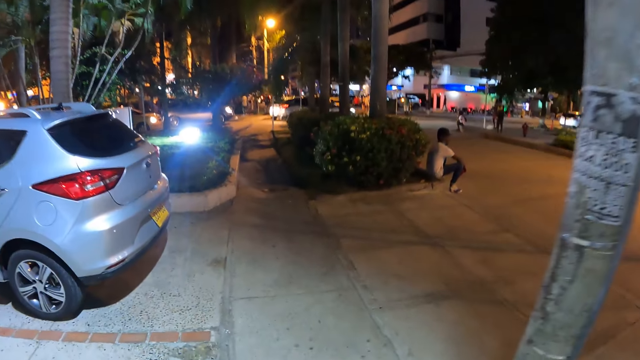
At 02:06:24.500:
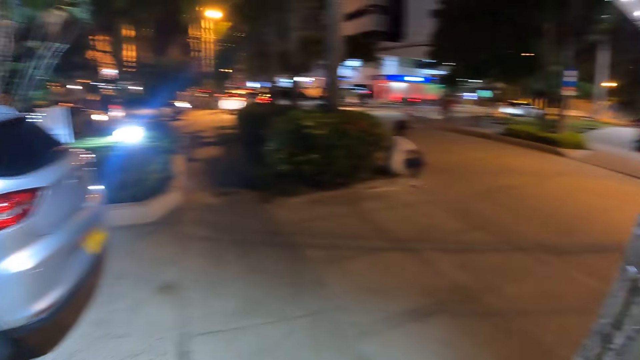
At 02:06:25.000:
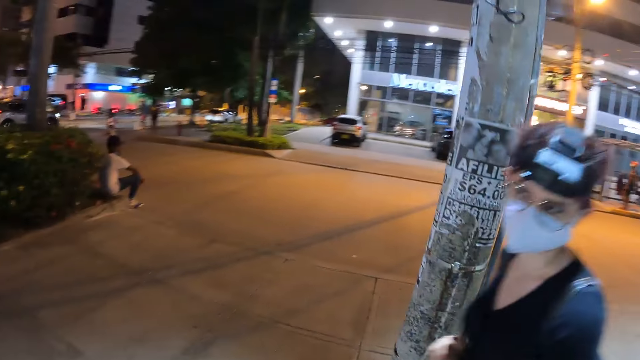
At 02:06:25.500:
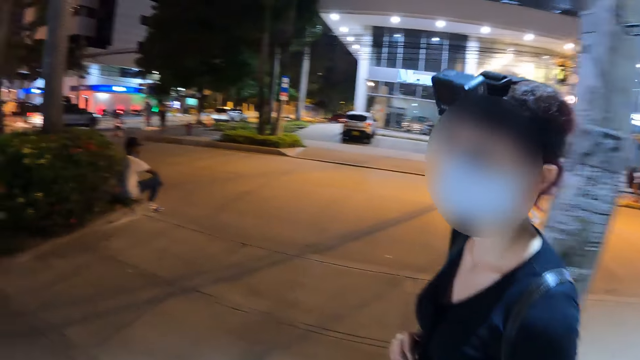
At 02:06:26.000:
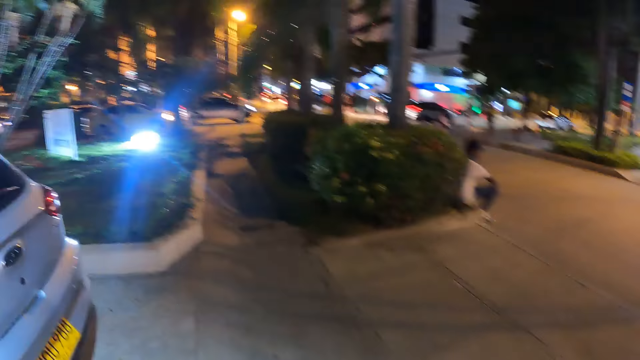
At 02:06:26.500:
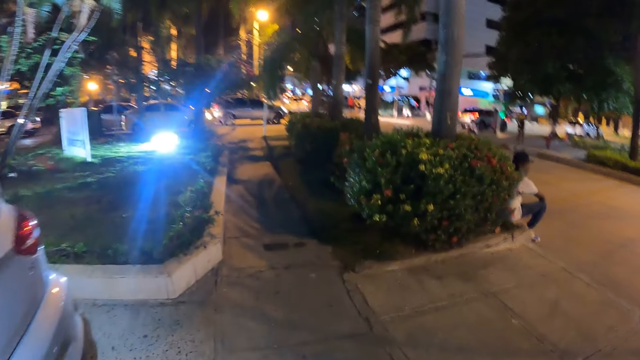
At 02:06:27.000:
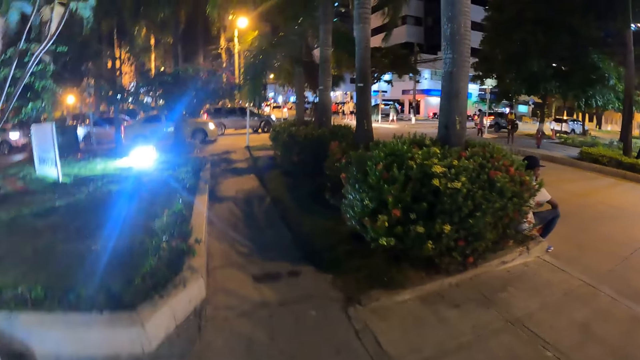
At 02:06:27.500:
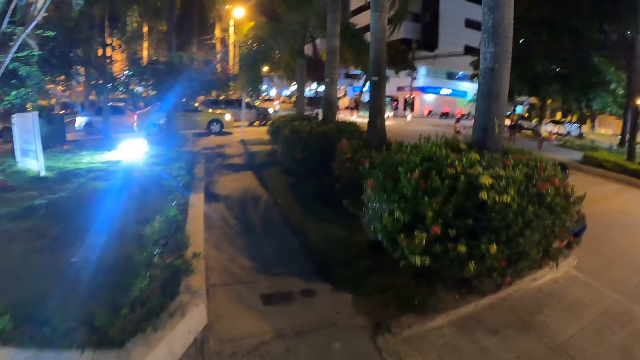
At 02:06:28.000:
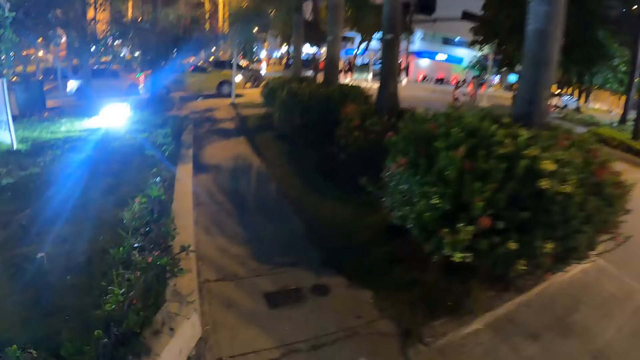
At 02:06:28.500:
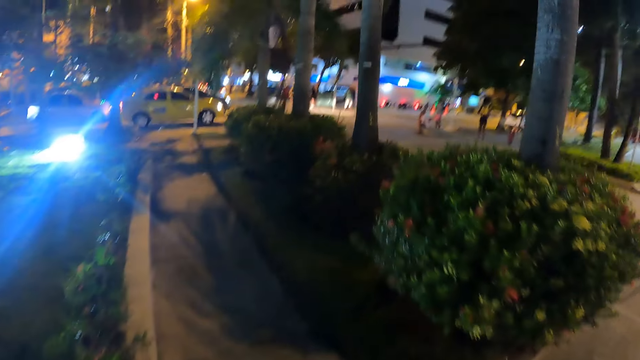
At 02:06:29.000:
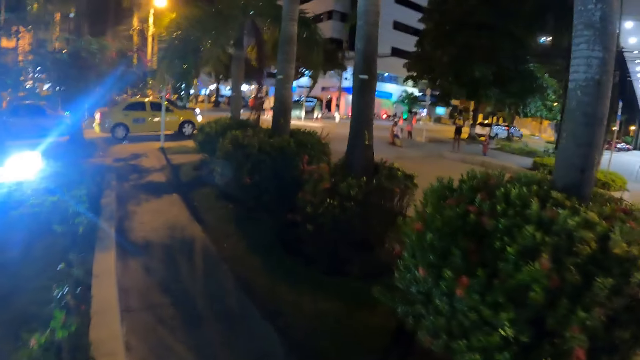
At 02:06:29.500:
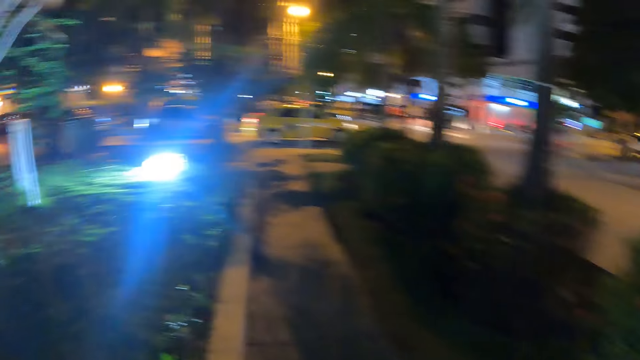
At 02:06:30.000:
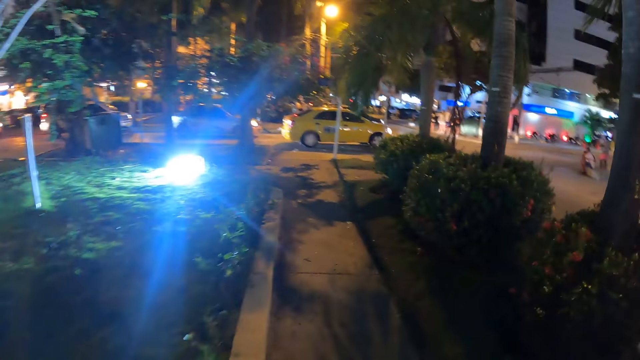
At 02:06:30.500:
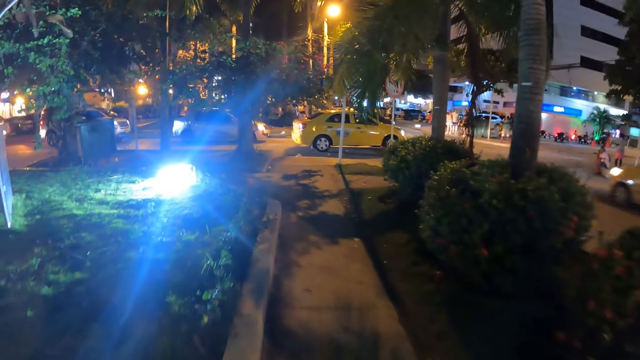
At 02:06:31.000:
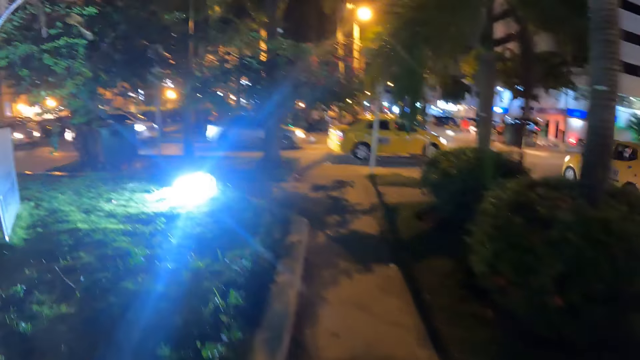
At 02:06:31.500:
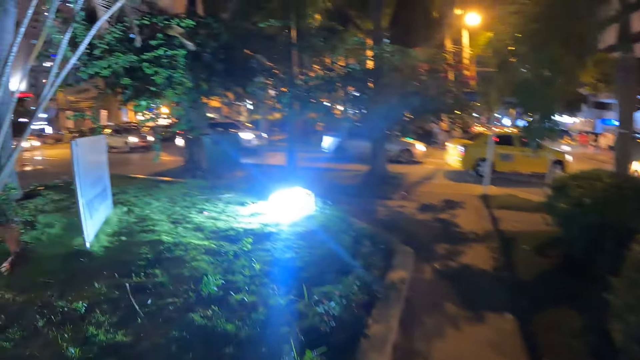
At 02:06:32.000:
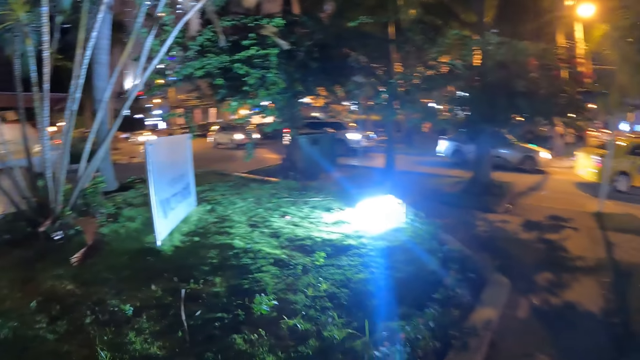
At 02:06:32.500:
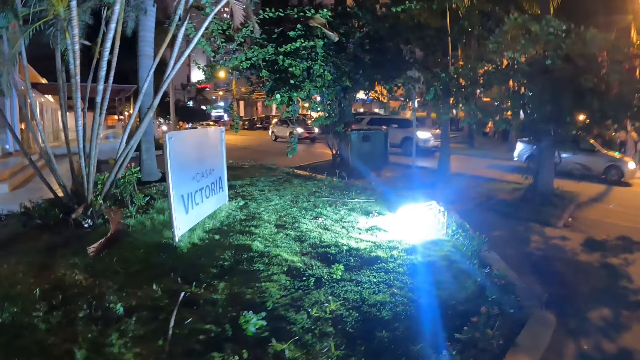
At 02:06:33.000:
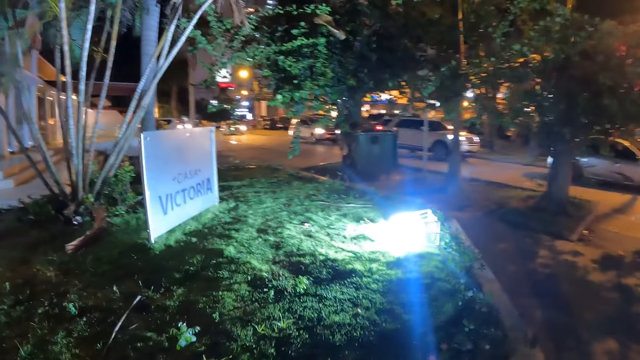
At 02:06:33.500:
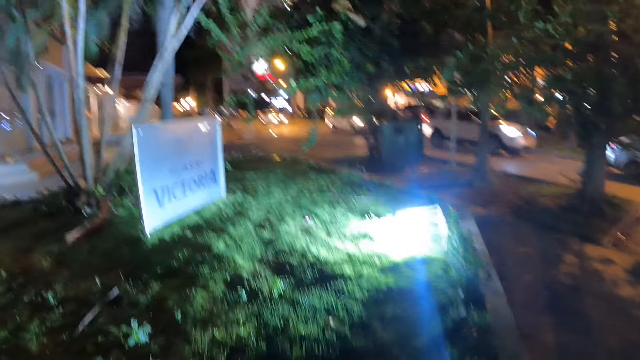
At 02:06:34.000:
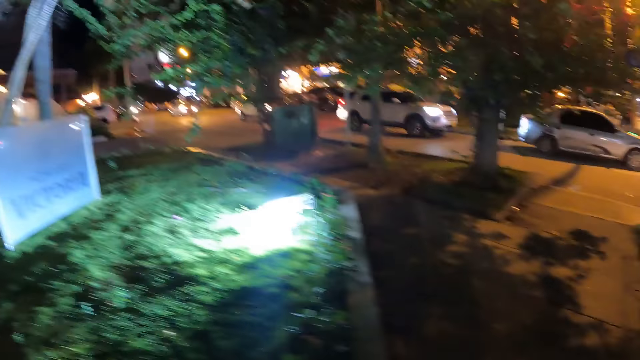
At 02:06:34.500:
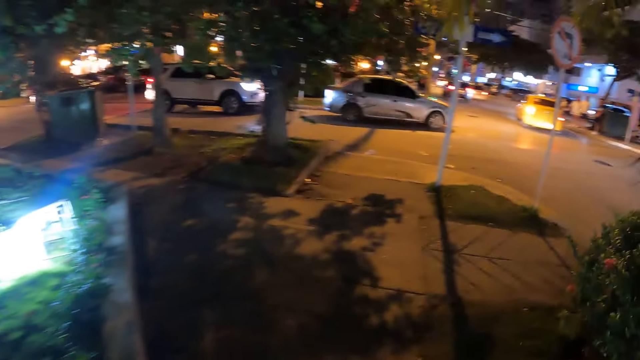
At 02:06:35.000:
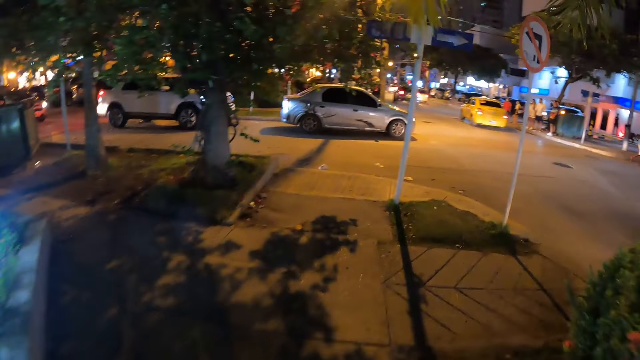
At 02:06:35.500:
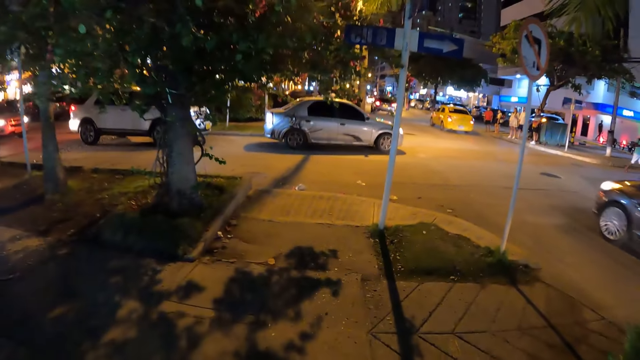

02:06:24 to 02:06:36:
The camera wearer looks at a woman. They move around.

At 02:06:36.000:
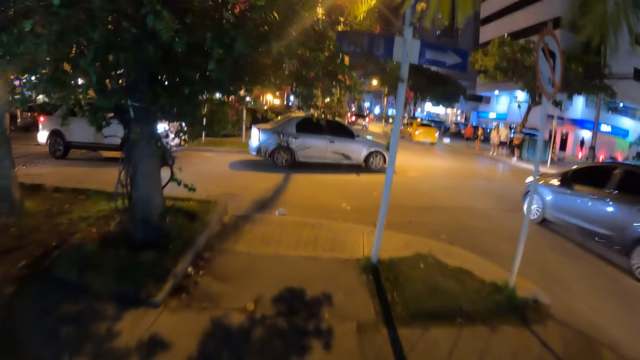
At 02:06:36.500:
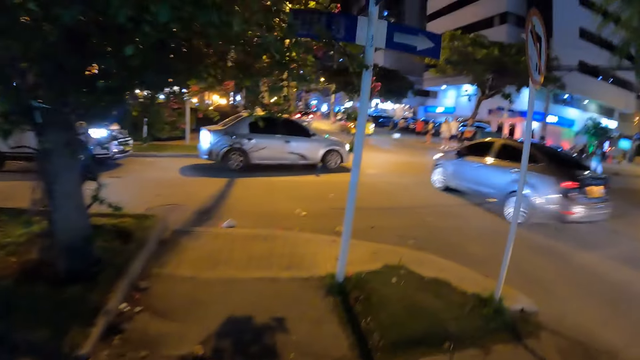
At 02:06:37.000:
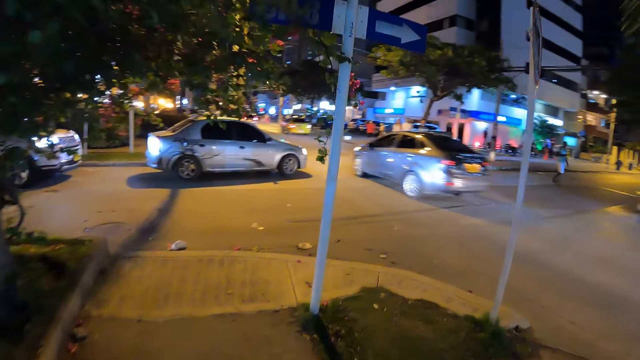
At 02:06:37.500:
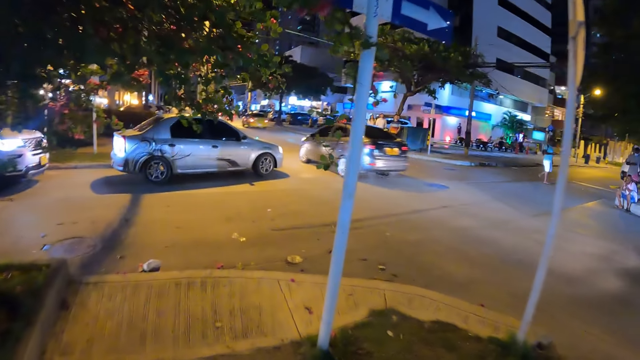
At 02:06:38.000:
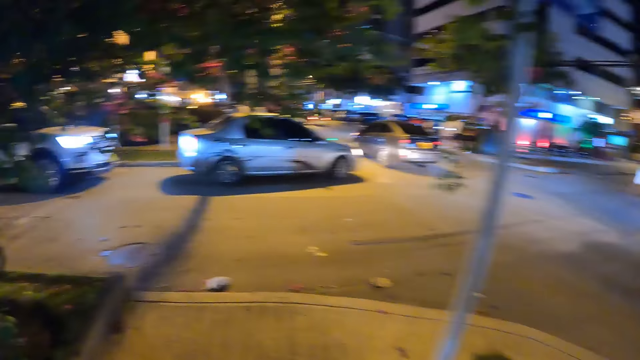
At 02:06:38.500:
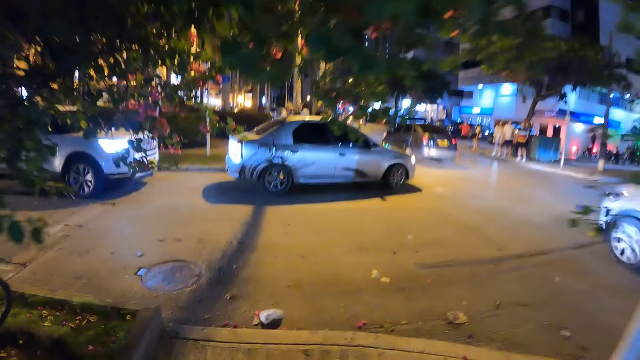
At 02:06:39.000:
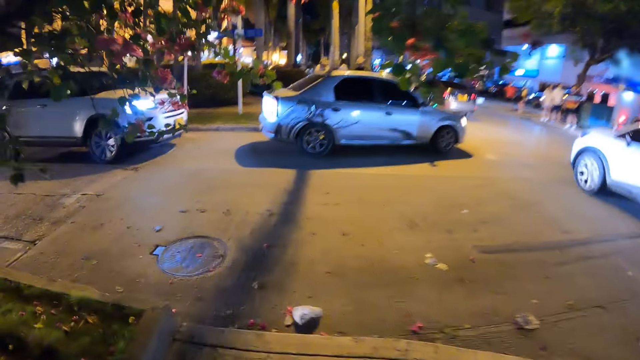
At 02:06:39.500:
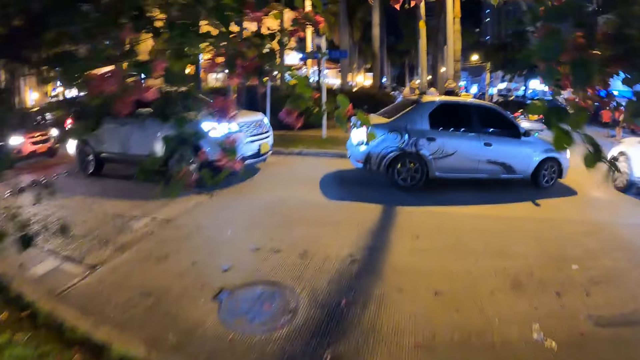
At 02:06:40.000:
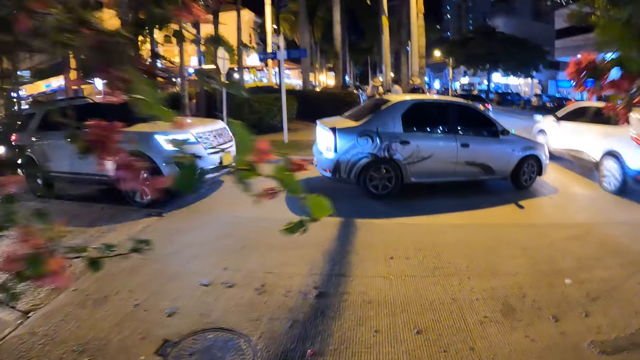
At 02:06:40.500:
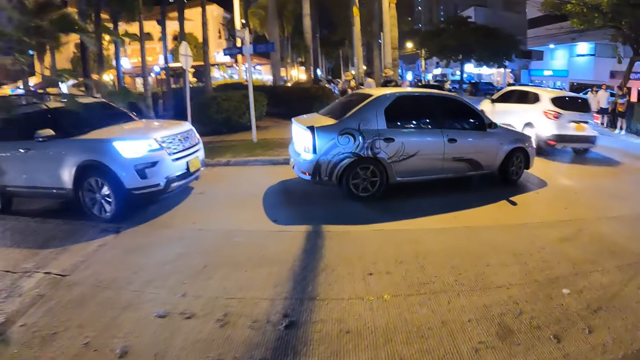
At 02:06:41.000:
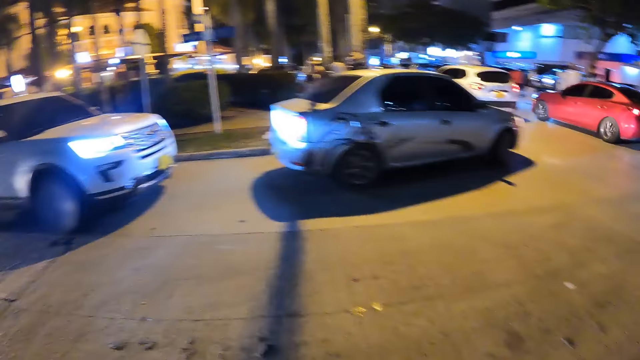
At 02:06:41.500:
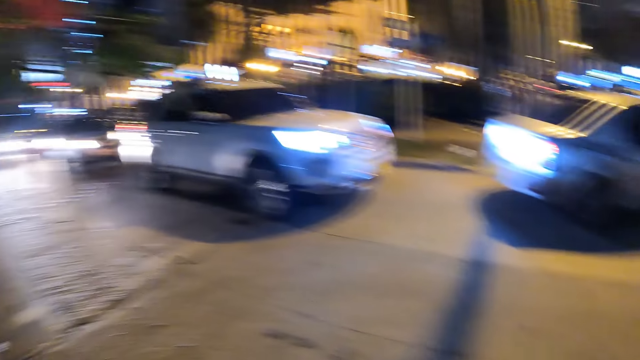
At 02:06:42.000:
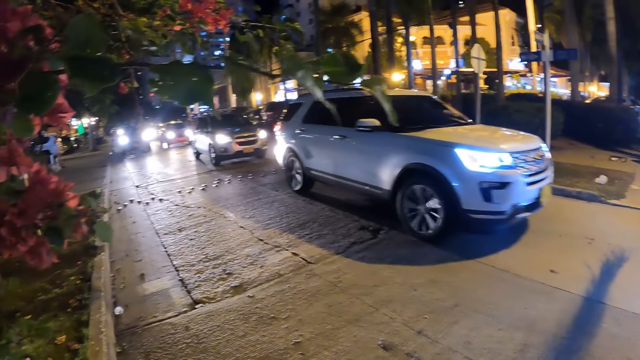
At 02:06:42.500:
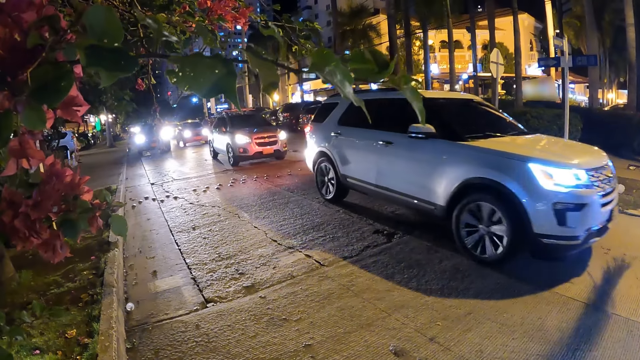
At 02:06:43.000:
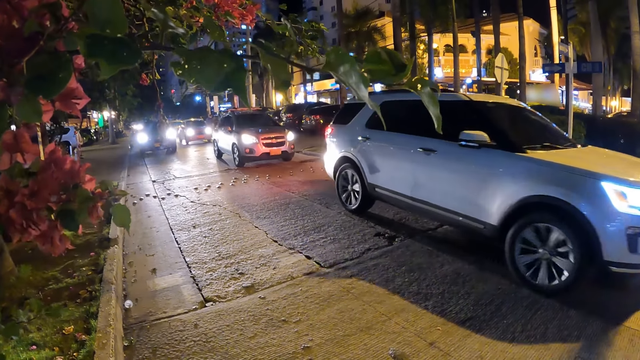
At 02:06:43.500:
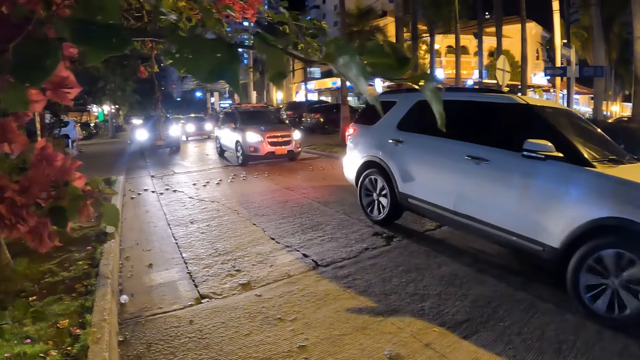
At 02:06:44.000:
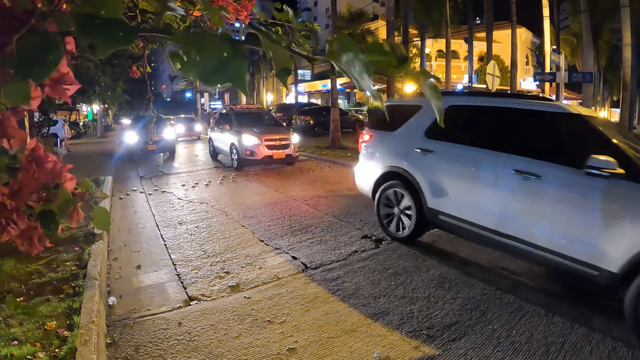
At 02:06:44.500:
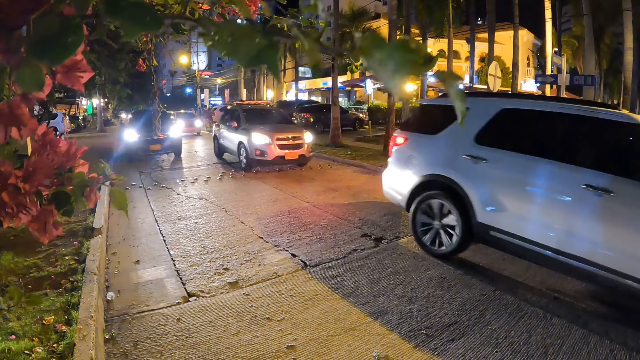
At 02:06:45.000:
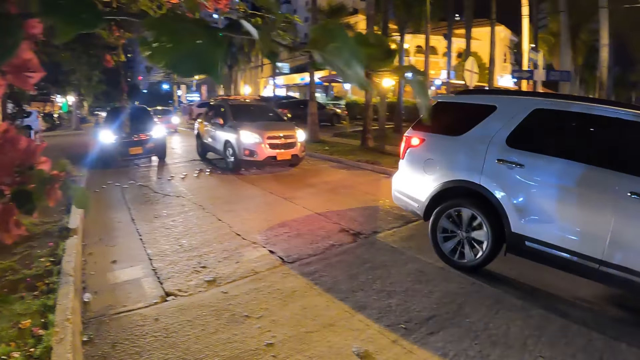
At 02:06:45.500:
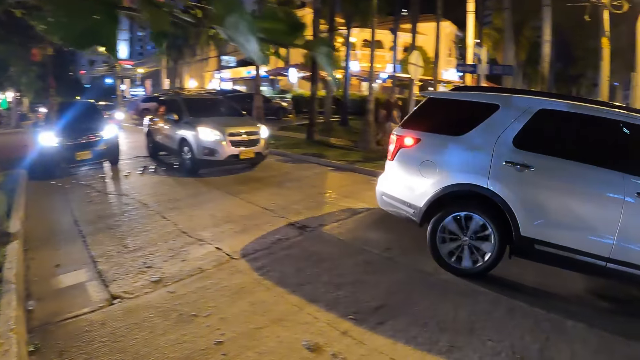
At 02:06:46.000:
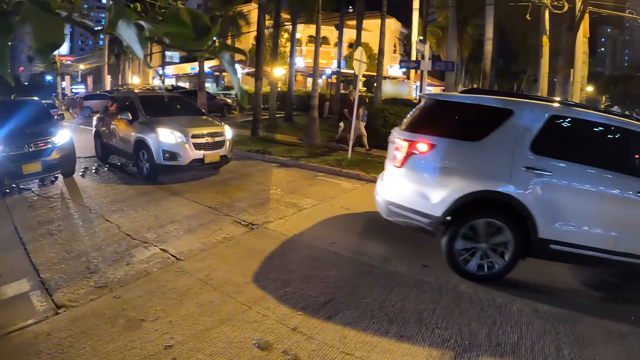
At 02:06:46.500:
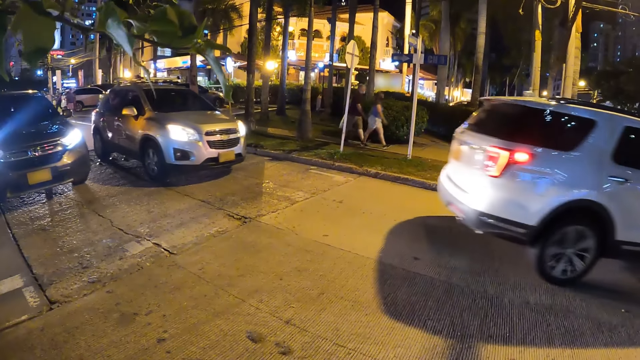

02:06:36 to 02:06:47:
The camera wearer looks around.
